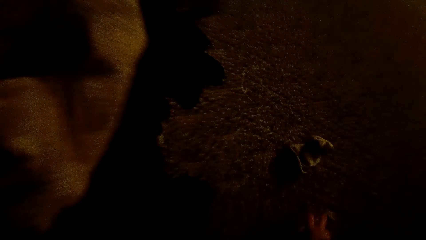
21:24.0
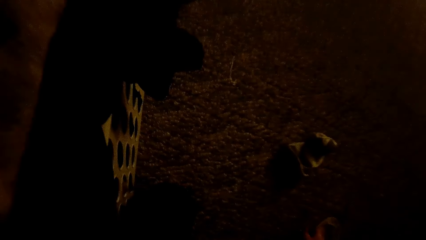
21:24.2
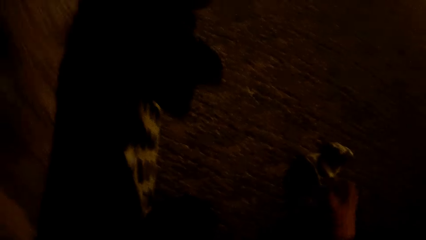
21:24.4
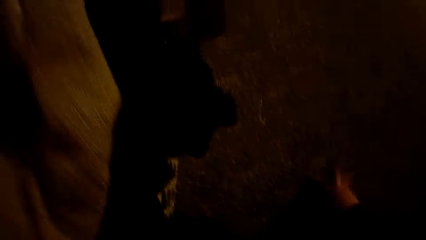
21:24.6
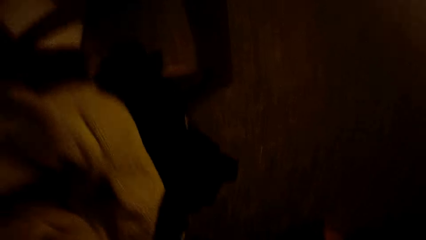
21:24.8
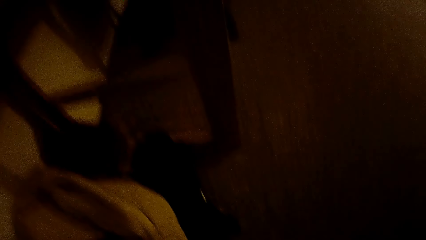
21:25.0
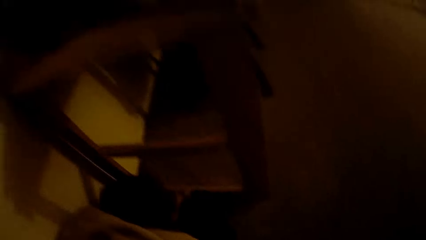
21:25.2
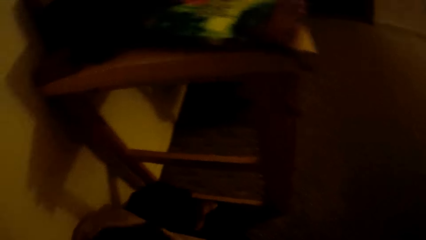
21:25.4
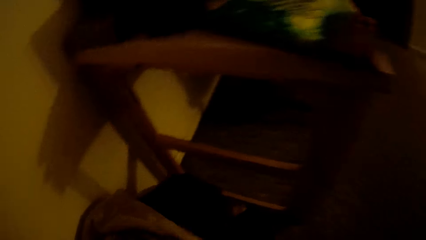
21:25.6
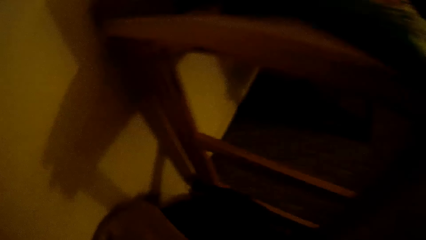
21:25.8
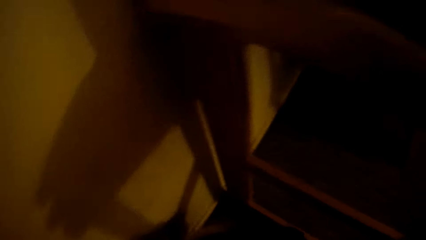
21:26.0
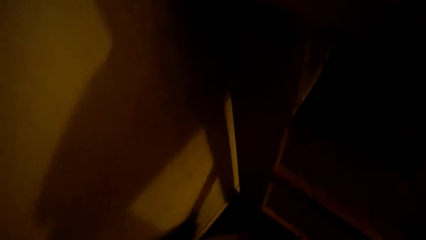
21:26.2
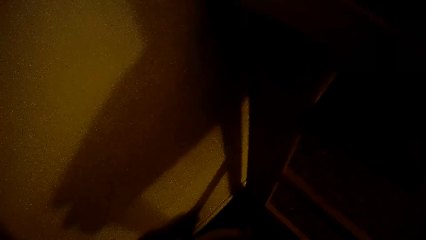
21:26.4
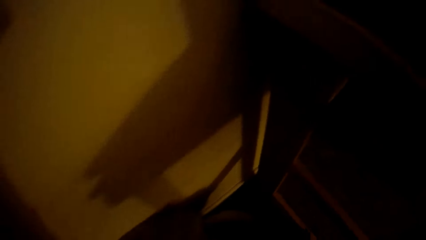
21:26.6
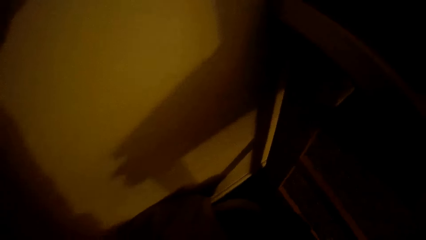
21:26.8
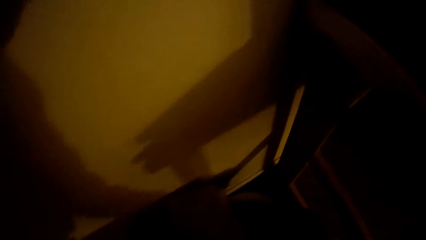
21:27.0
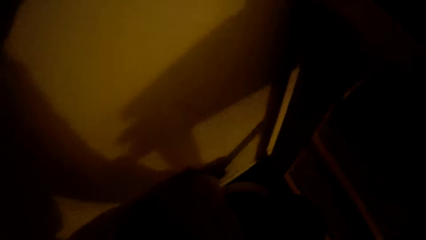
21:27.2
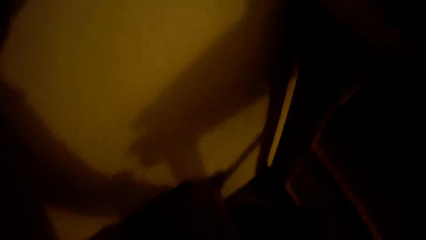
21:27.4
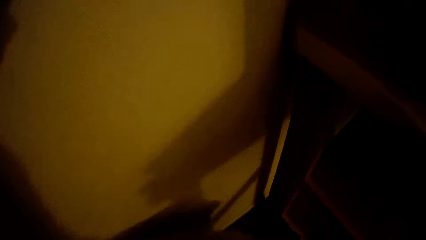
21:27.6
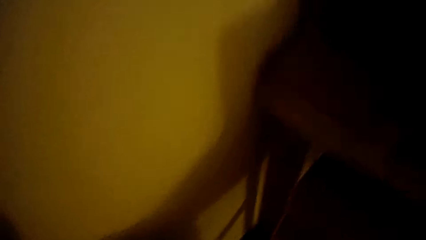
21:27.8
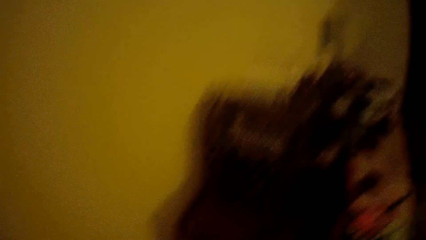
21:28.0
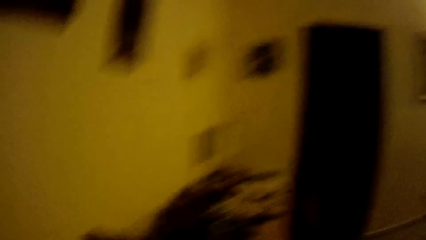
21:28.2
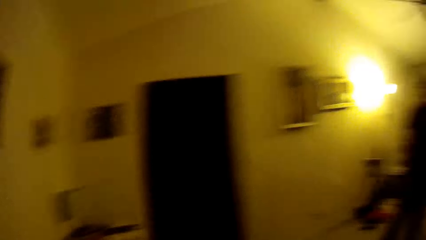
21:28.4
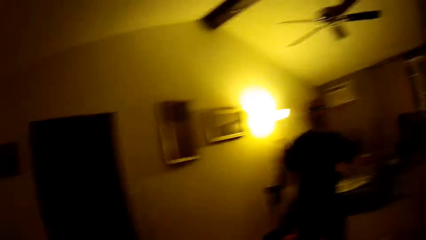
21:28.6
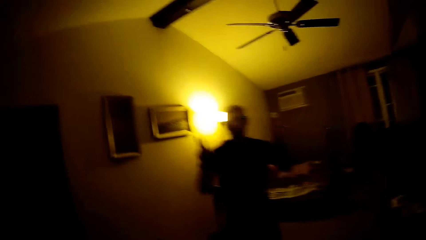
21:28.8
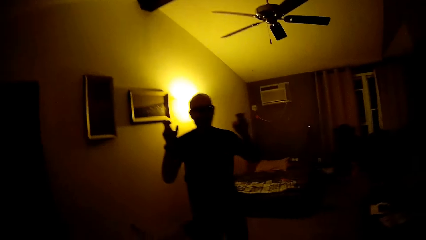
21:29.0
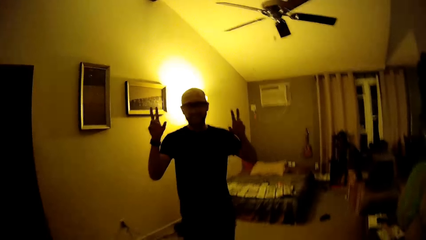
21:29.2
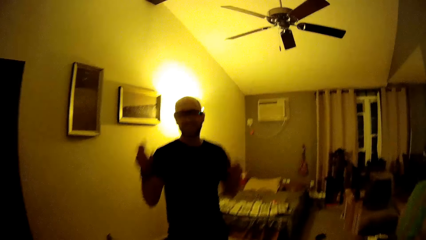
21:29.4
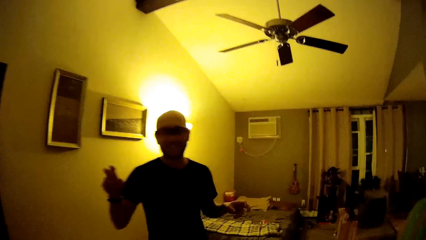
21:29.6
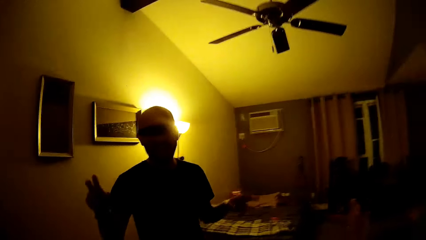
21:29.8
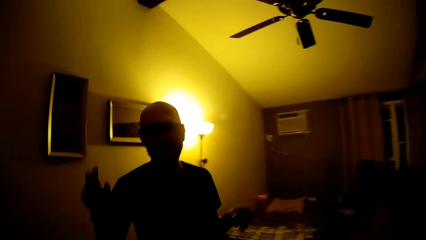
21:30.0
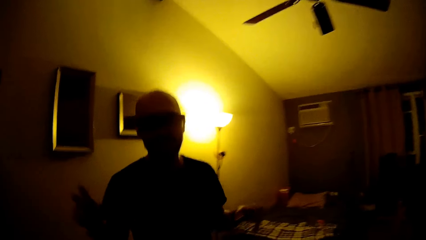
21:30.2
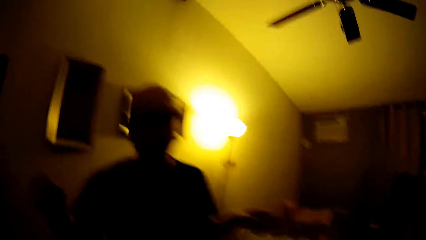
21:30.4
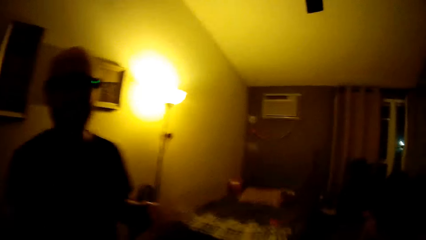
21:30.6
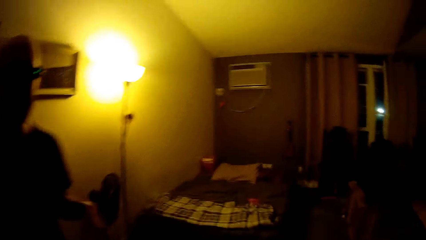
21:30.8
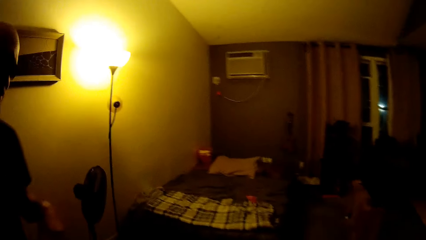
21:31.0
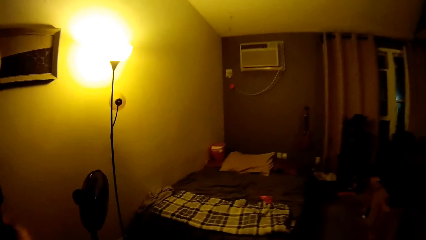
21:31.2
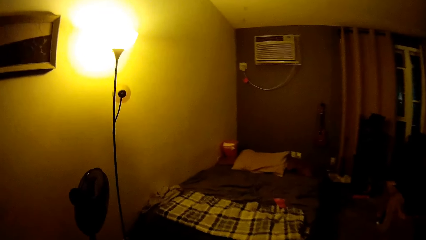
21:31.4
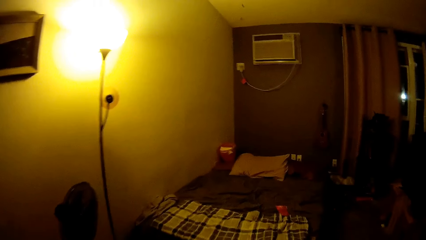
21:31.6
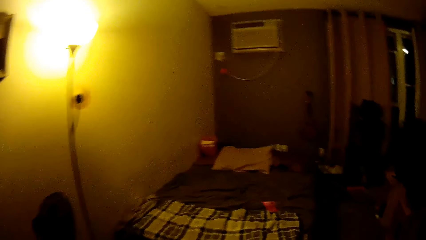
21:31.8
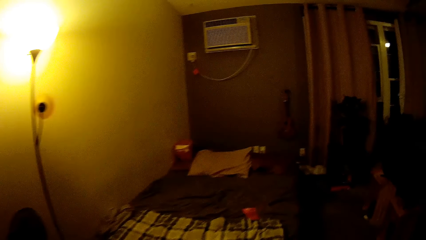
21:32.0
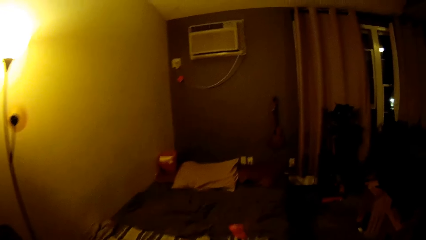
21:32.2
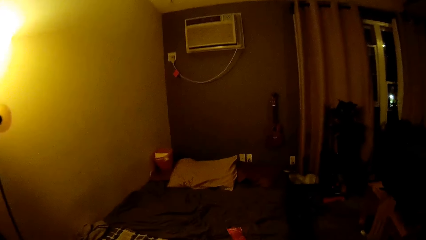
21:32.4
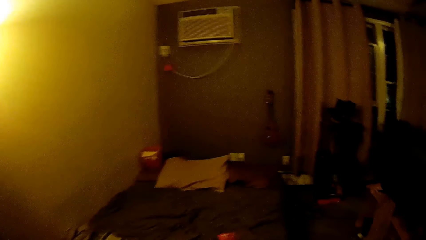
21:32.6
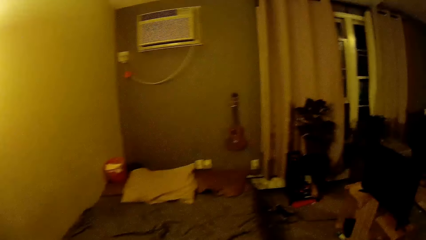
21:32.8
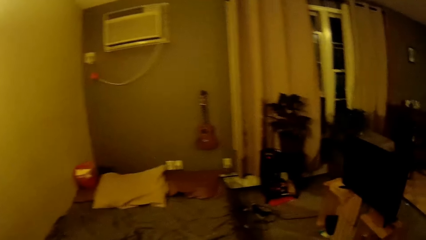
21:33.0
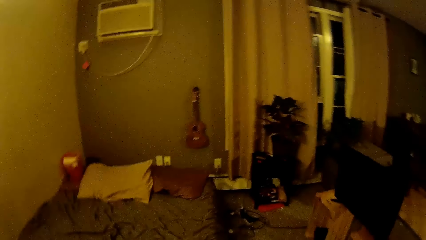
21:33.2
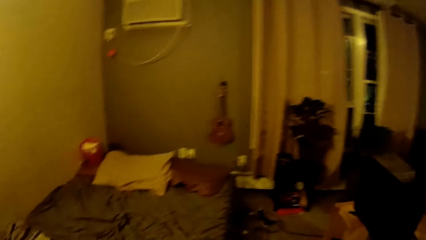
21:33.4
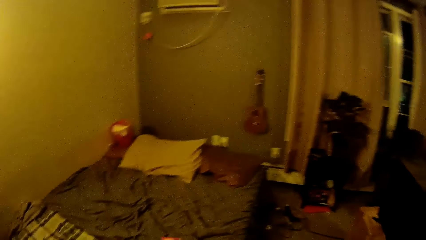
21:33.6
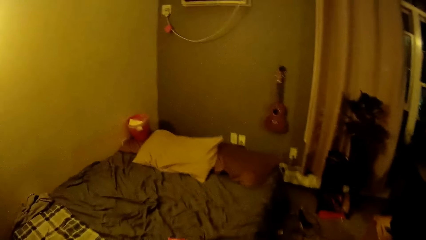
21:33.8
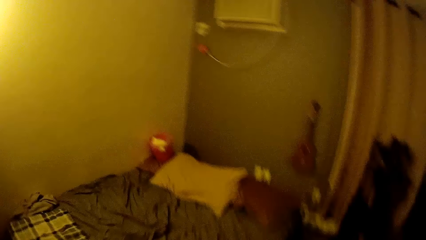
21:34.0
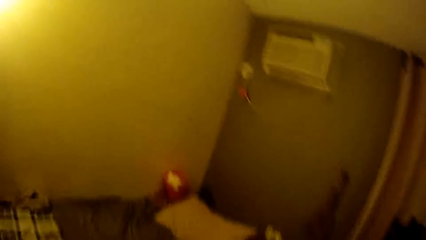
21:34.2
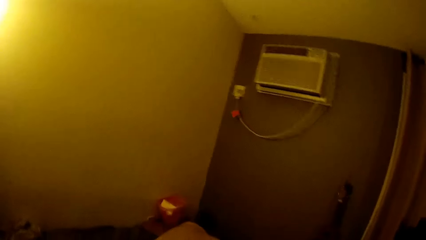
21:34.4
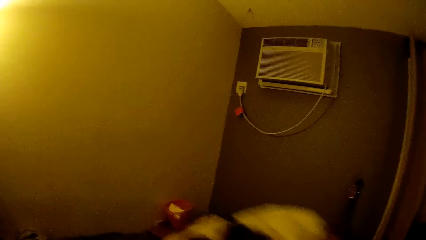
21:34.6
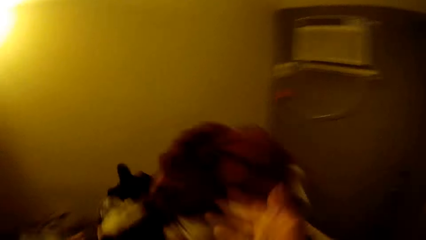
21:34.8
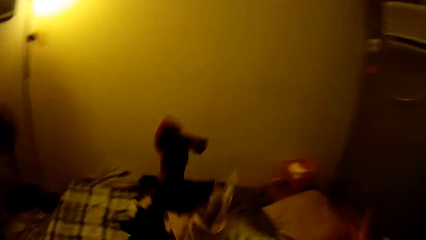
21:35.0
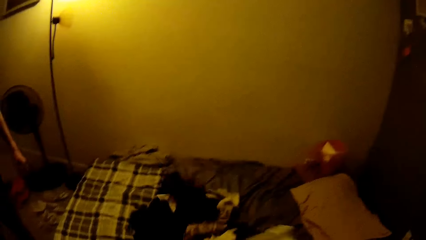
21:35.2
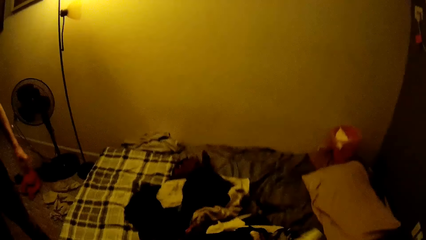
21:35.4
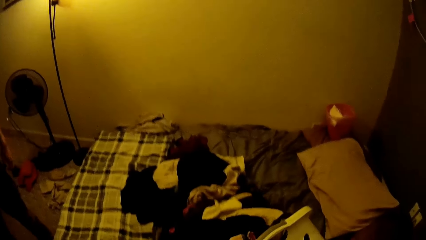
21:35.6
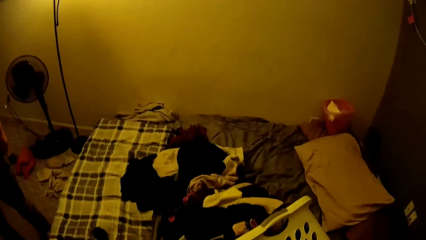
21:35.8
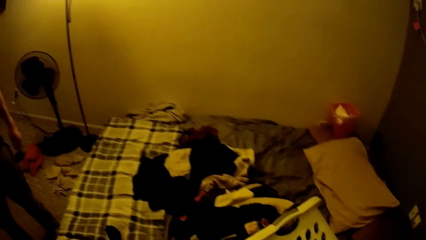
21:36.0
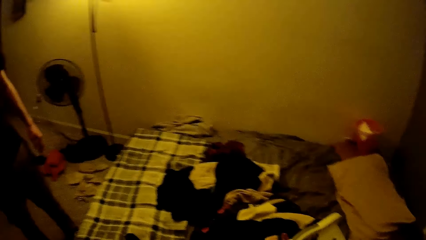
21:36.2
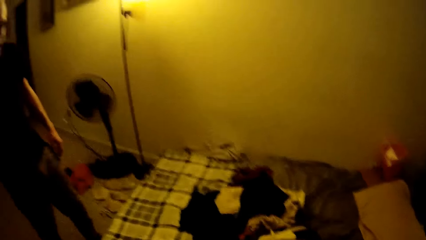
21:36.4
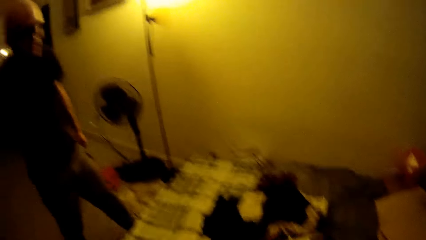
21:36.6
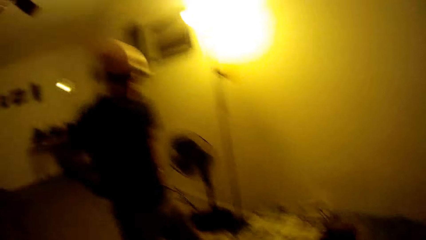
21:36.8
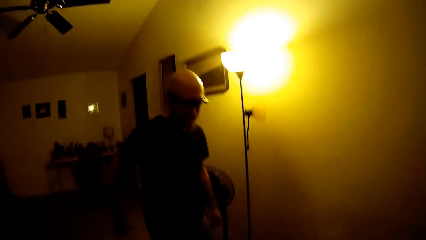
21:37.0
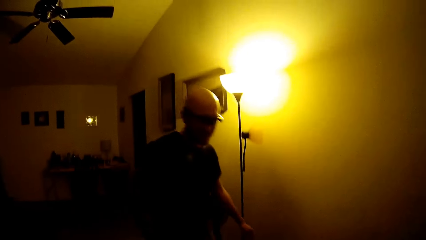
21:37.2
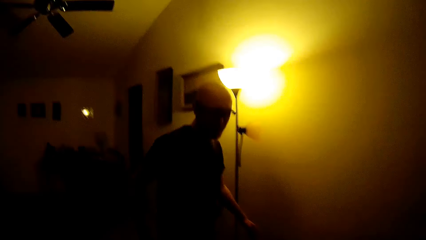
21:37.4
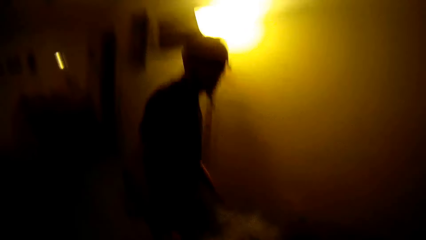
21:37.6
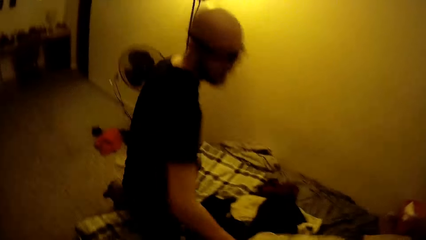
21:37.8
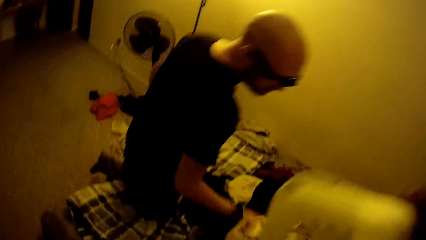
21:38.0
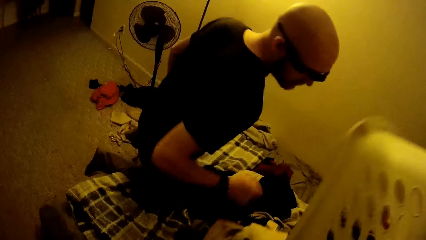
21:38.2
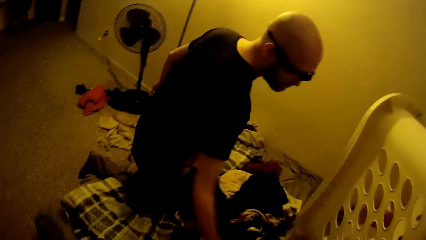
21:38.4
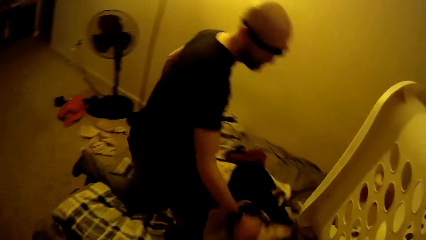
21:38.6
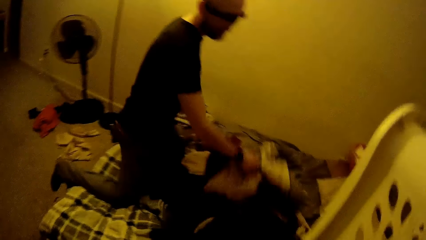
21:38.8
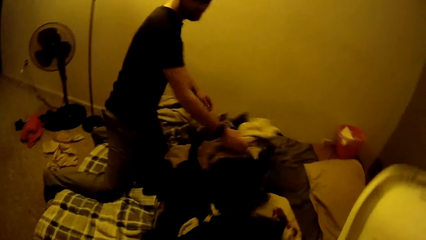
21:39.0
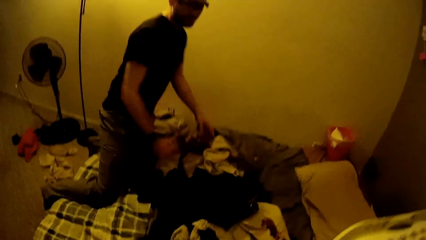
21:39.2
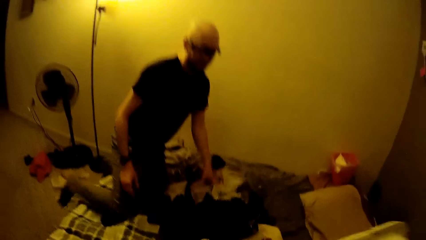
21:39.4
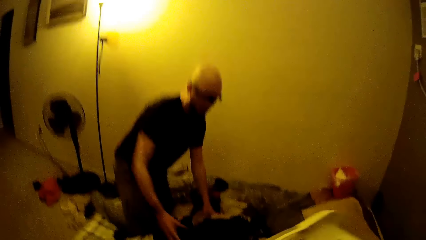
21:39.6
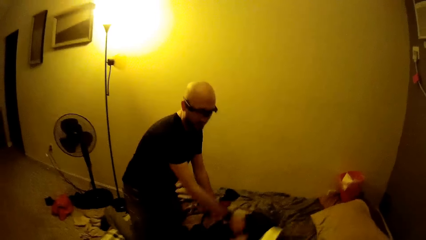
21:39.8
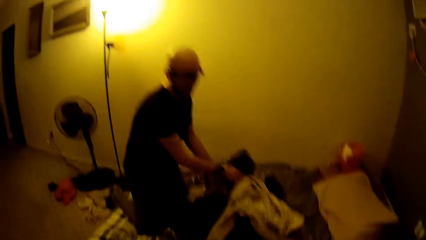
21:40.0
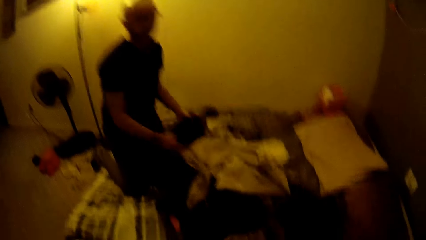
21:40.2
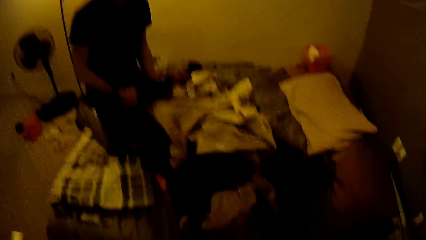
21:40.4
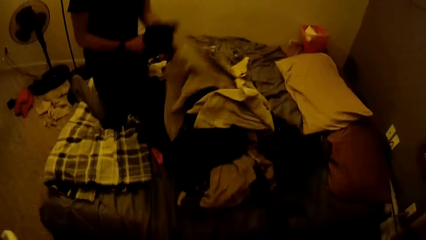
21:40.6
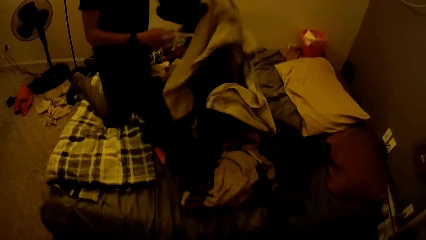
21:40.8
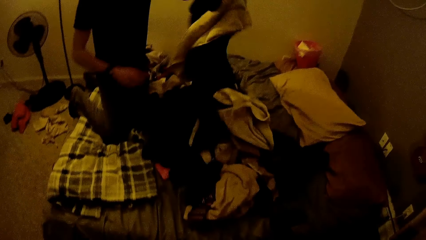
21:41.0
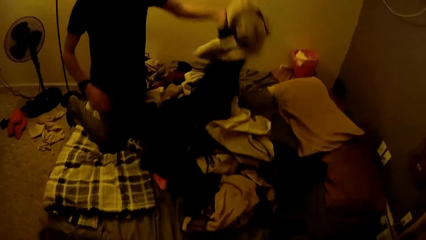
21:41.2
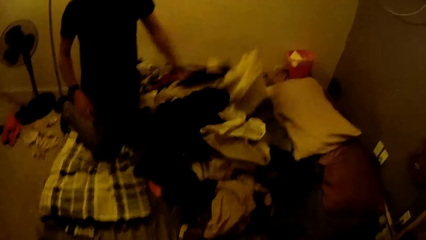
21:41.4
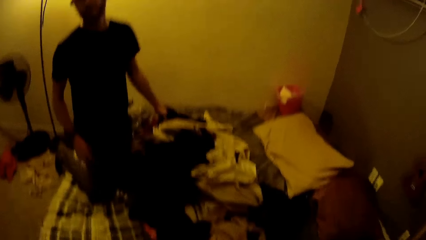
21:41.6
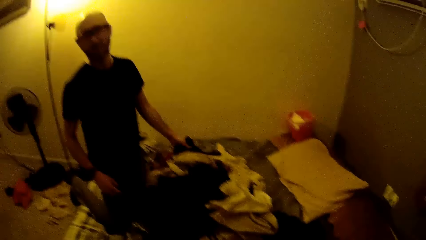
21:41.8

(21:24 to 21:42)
The camera wearer picks a cloth or socks from the ground with her right hand. She places the socks in the laundry basket. A man interacts with the camera wearer. The man moves his fingers up. The camera wearer walks past the man. She throws clothes on the bed with her right hand. She interacts with the man. The man gets into the bed. The camera wearer pours the clothes from the laundry basket onto the bed. The man pushes the clothes on the bed. The camera wearer arranges the cloth on the bed with both hands.
